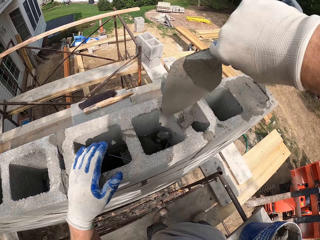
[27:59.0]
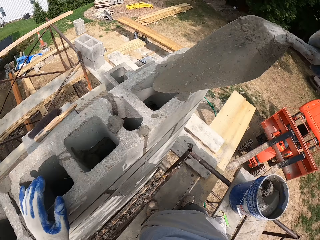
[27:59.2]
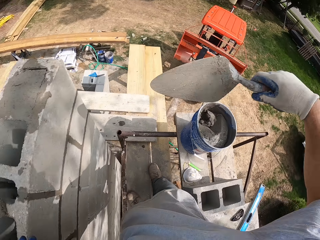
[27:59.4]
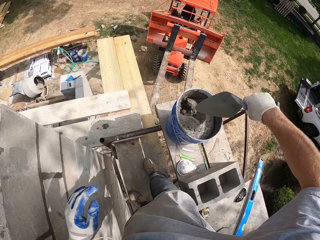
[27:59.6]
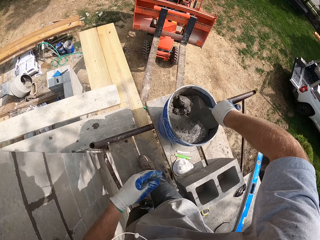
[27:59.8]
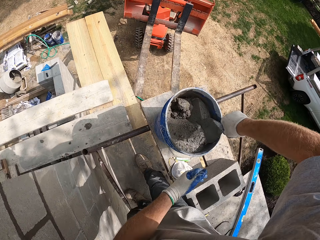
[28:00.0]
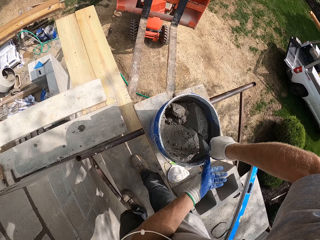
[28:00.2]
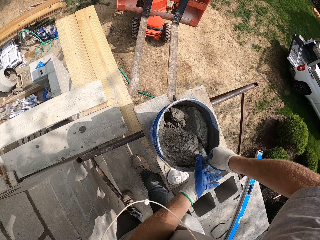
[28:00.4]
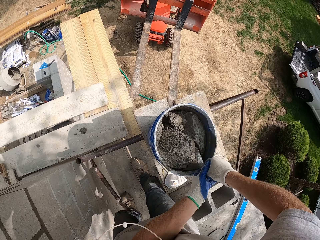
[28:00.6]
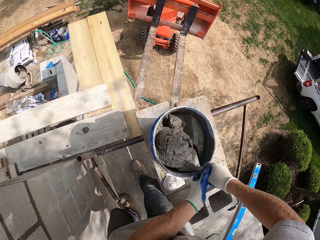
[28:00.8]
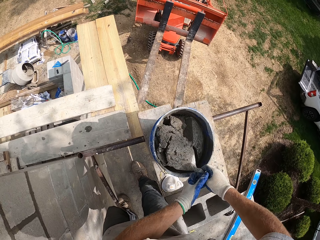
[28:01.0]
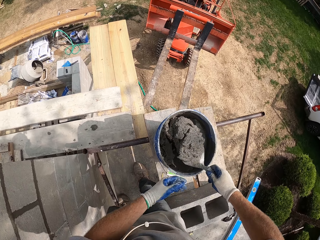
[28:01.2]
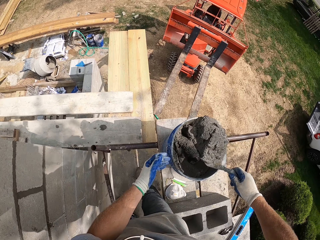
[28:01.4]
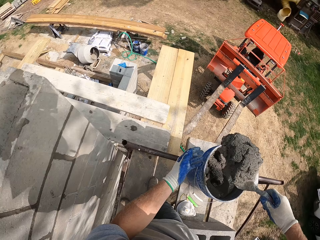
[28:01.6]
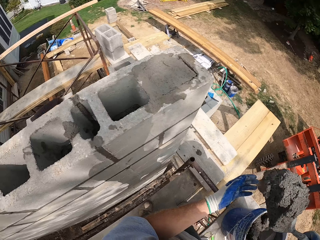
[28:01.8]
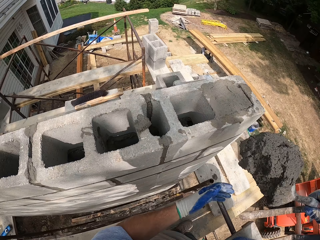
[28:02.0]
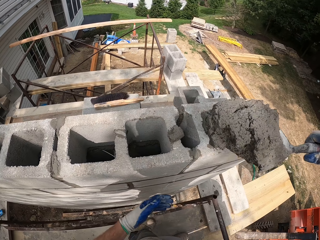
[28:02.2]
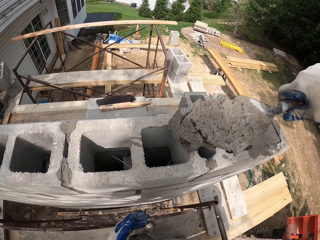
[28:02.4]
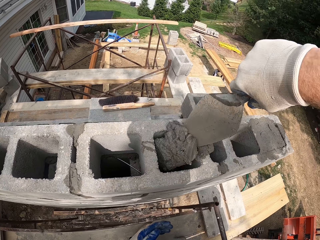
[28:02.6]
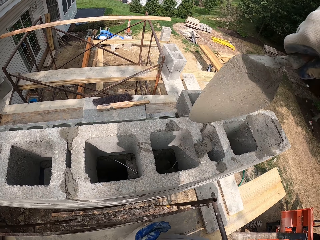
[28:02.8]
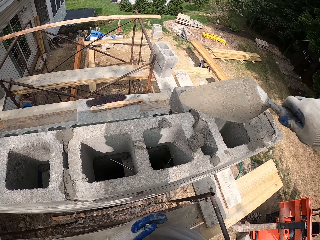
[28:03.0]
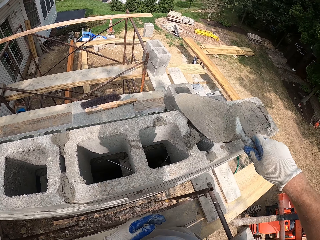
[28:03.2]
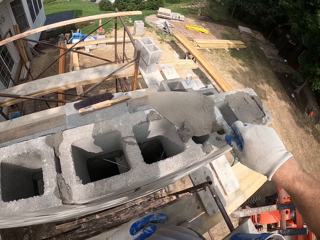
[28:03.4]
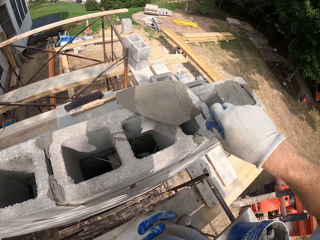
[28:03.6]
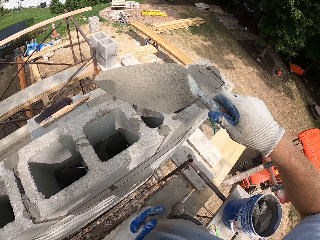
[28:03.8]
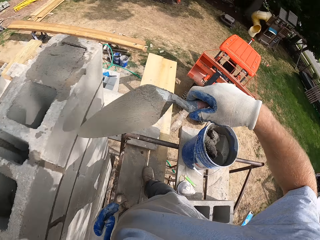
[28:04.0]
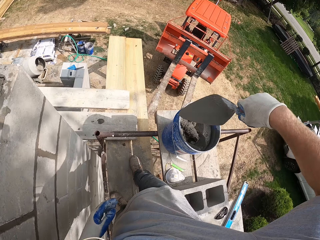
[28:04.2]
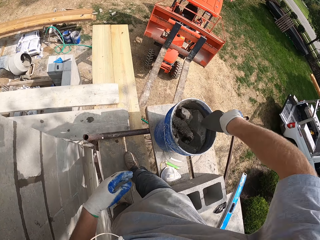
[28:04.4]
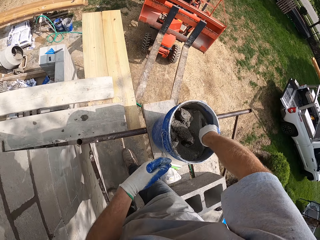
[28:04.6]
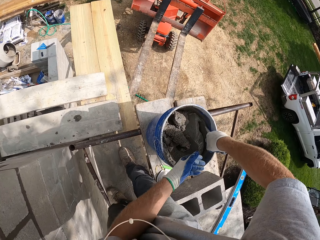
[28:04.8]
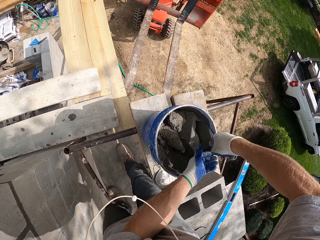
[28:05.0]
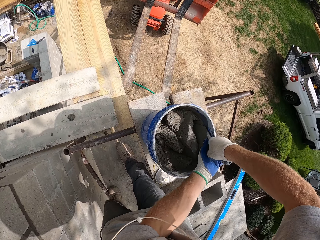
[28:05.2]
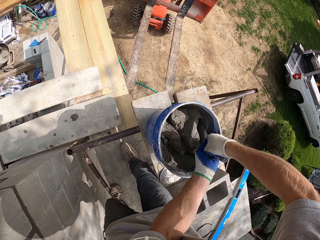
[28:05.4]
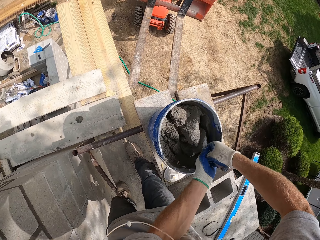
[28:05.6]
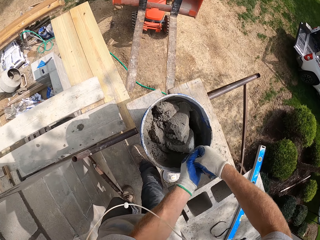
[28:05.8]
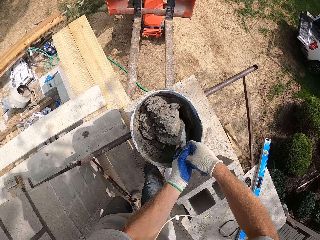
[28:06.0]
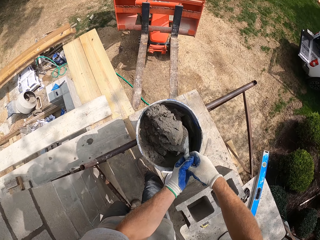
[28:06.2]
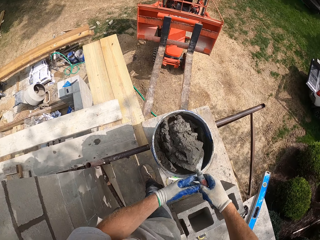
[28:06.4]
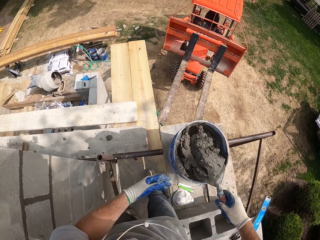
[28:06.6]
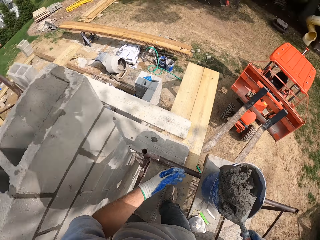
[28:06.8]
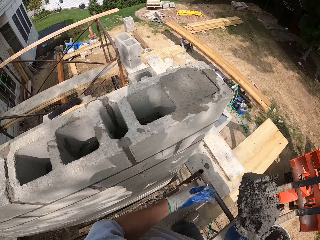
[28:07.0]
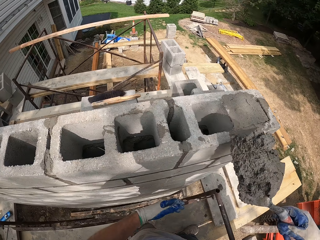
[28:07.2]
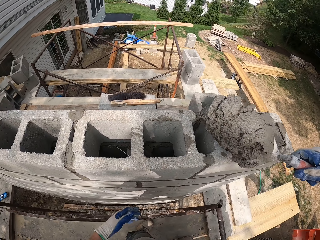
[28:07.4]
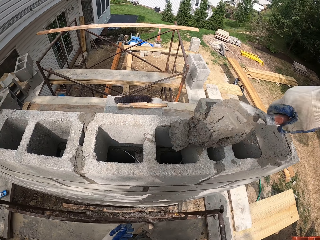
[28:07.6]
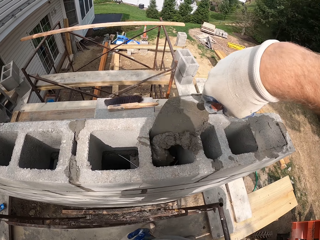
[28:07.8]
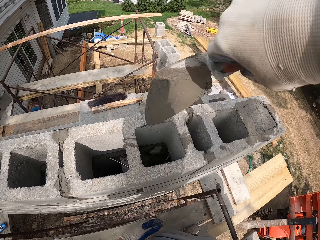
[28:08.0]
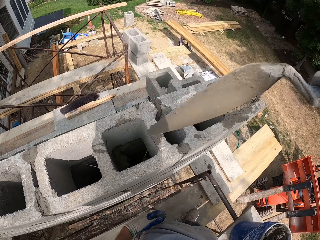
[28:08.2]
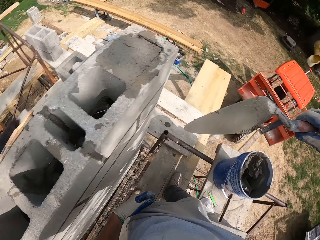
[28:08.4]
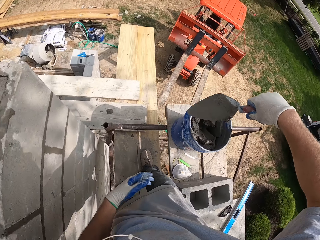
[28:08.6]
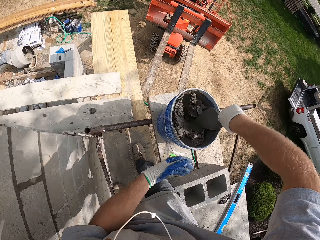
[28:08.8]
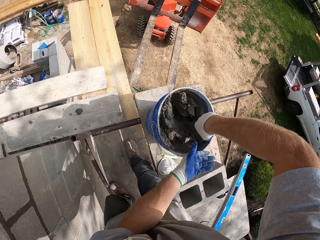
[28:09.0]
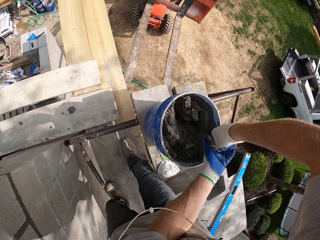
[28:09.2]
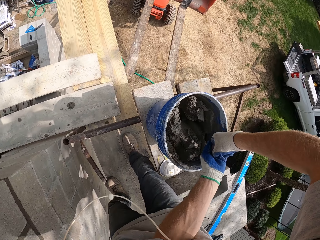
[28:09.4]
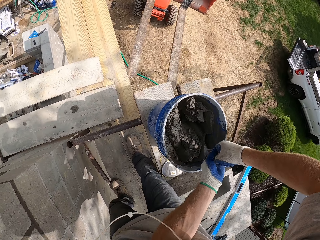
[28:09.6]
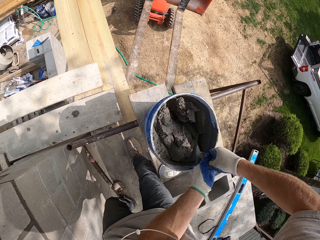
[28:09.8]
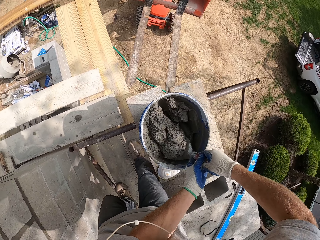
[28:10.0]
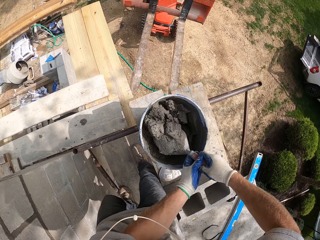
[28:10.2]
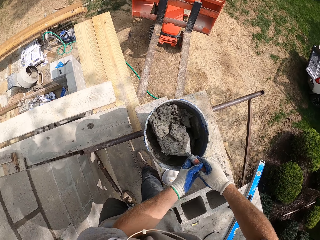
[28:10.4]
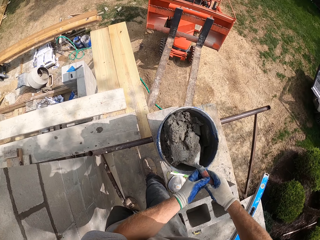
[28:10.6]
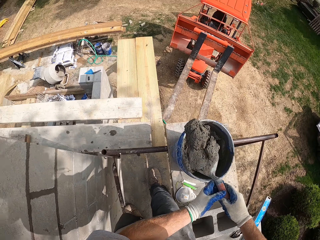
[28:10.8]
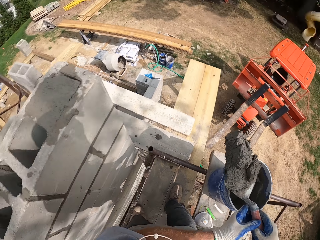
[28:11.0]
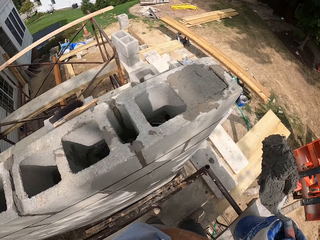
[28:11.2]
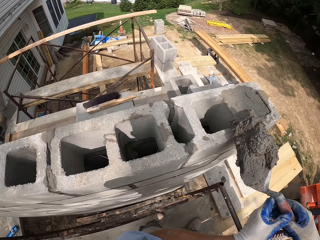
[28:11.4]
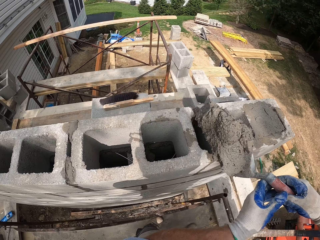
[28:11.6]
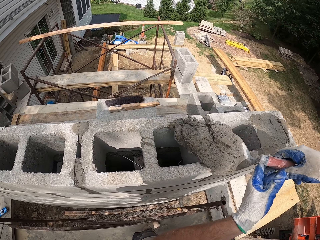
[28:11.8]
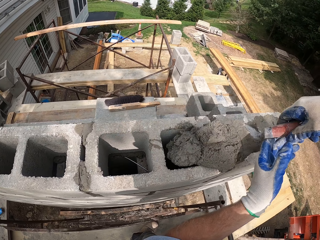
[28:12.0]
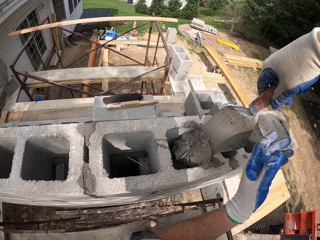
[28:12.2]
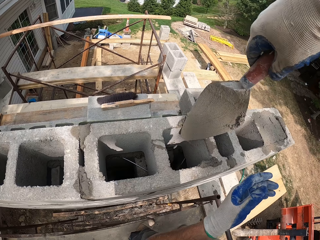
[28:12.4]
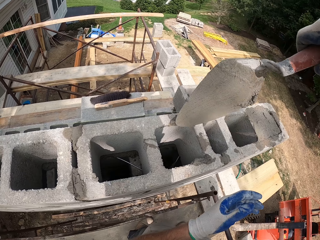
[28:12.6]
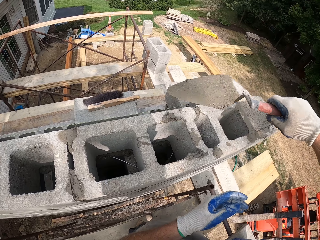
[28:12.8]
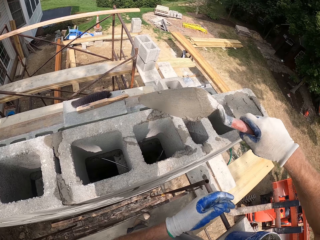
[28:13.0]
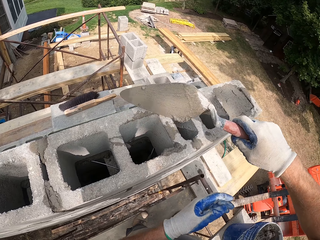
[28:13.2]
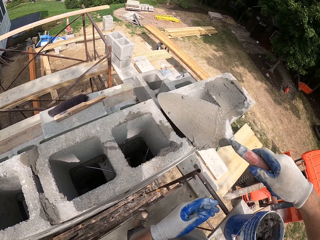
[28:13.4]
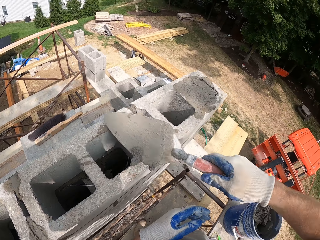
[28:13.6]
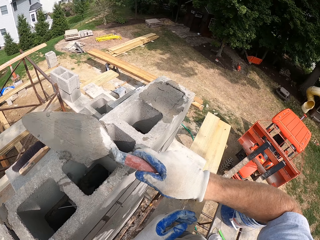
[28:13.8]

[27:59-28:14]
The camera wearer pours the cement into the block hole. They take the cement from the bucket with the trowel. They pour the cement into the block hole. They take the cement from the bucket with the trowel. They pour the cement into the block hole. They take the cement from the bucket with the trowel. They pour the cement into the block hole.

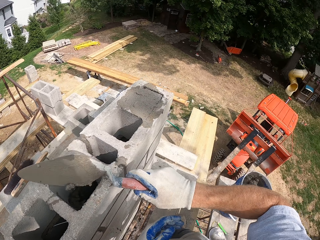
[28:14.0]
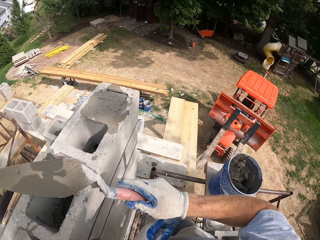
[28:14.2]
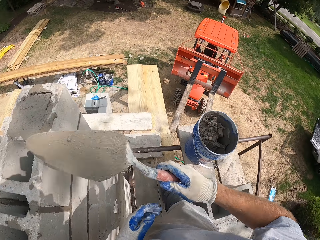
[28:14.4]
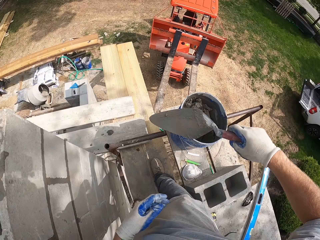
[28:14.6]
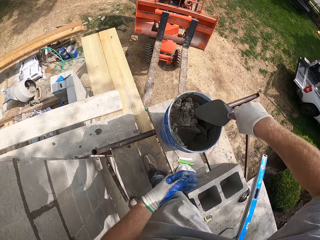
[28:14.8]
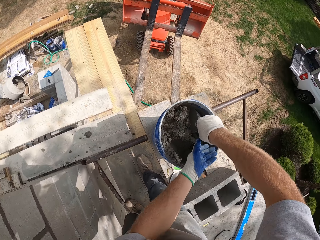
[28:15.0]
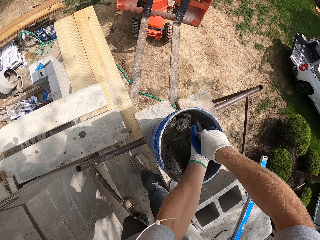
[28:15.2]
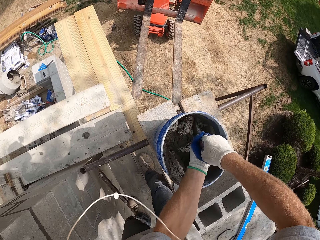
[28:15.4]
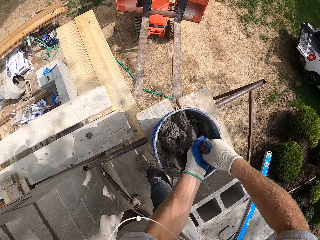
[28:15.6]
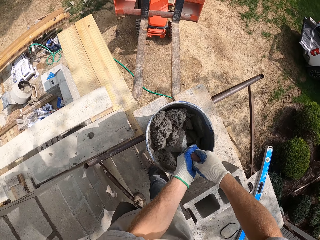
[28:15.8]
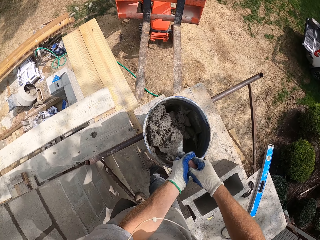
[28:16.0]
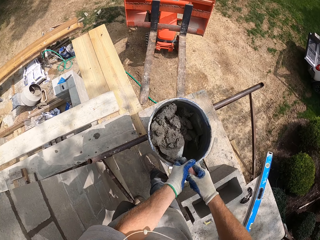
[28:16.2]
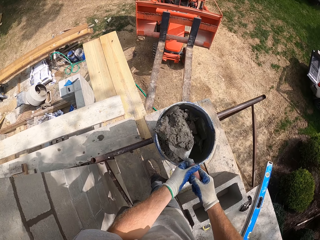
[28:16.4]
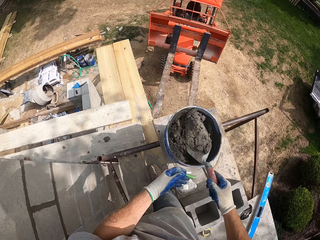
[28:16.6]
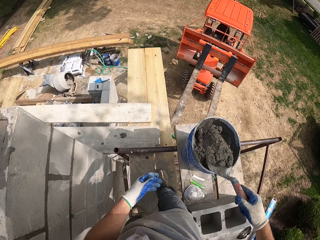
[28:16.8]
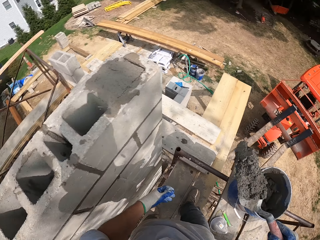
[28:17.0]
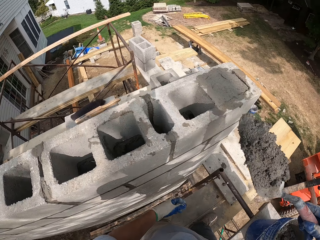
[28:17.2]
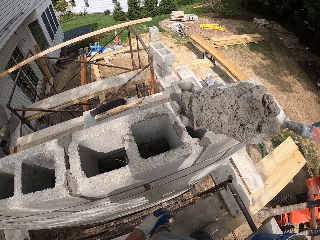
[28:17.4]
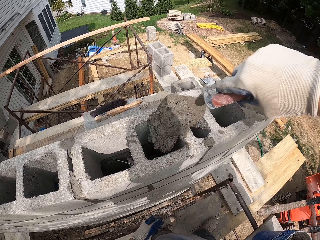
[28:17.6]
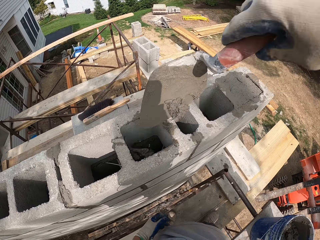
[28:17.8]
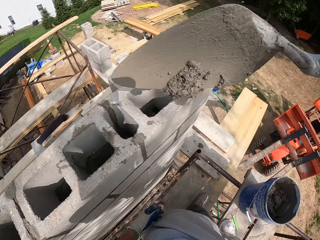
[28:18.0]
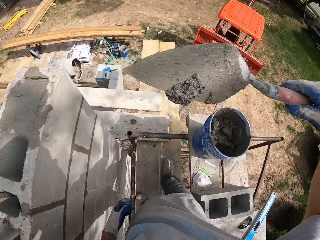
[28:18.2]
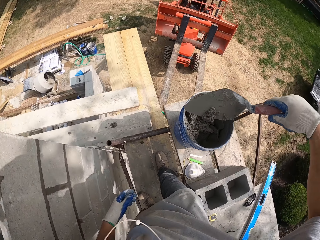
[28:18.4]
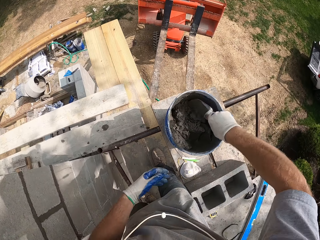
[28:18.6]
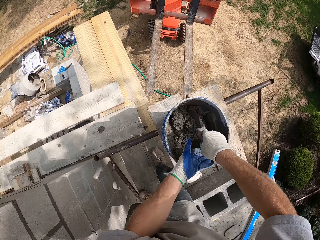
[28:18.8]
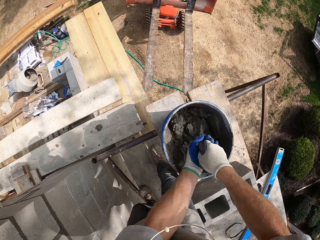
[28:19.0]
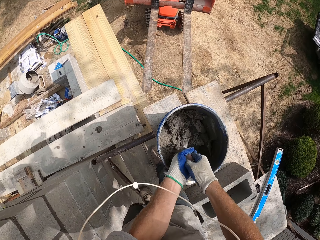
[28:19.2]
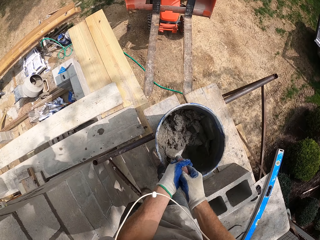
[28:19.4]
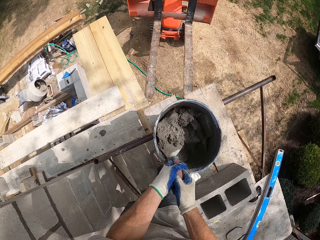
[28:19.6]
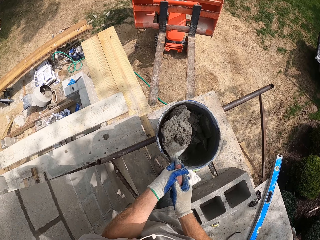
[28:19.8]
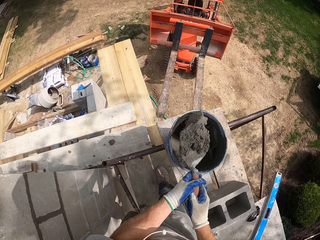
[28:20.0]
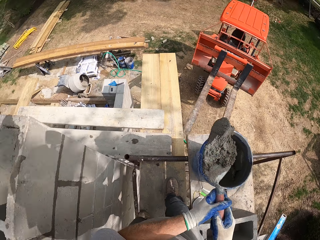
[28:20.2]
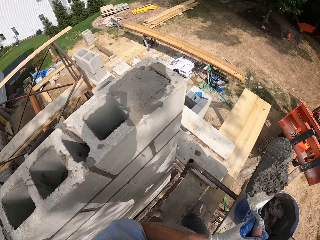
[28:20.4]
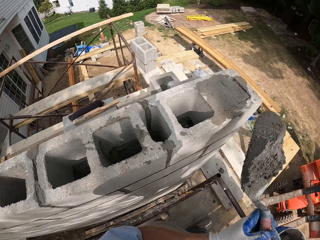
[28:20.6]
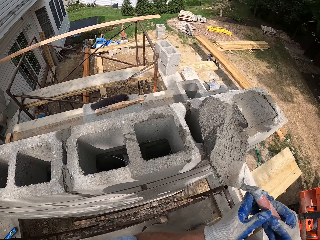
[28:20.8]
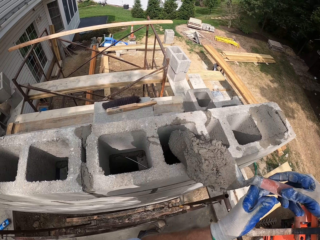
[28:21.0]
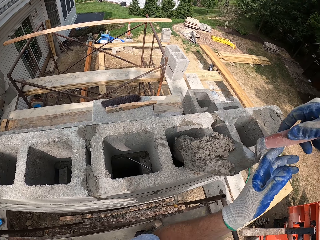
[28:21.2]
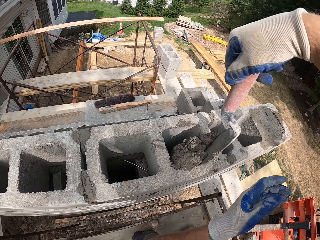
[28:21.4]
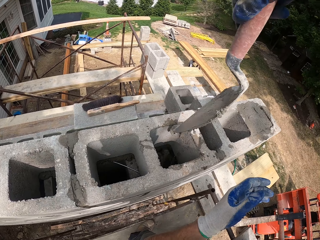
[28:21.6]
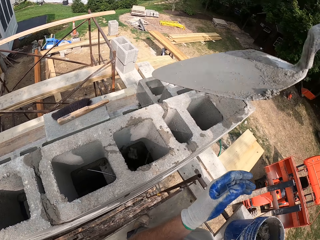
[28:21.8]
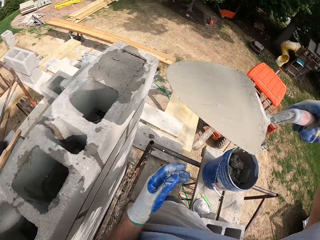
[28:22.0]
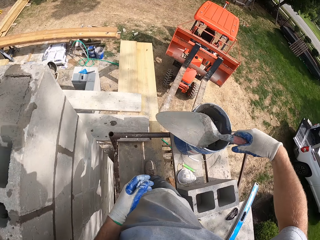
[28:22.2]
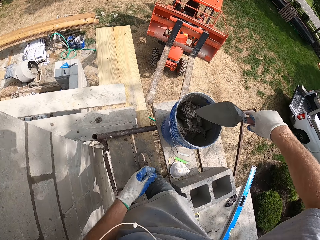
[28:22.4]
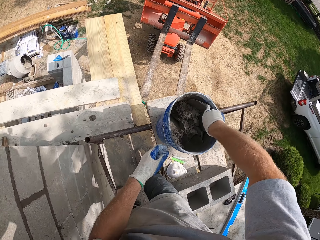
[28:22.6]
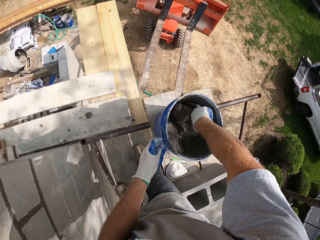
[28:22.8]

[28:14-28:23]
The camera wearer takes cement or mortar from the bucket with the trowel. They pour the cement into the block hole. They scoop the mortar. They put the mortar in the bricks.
